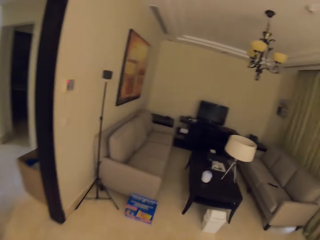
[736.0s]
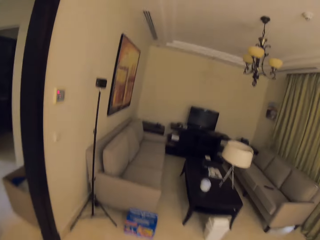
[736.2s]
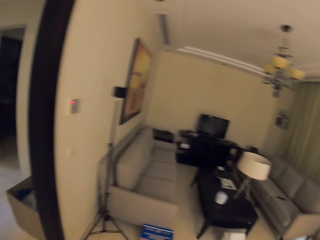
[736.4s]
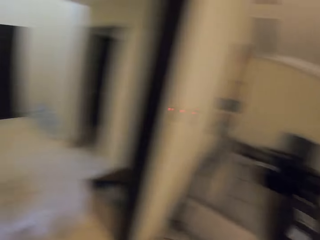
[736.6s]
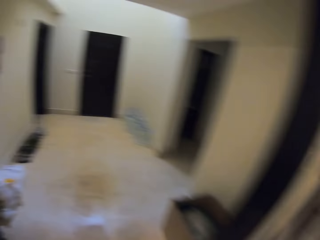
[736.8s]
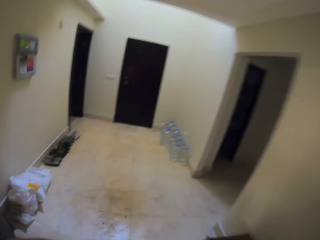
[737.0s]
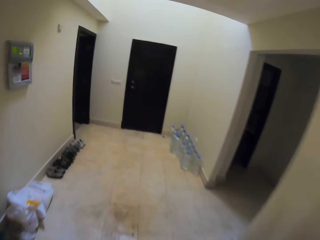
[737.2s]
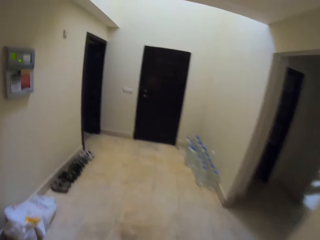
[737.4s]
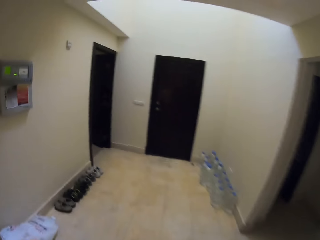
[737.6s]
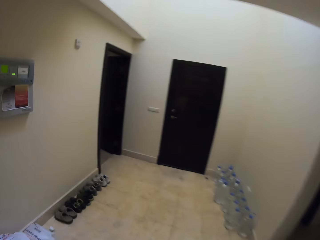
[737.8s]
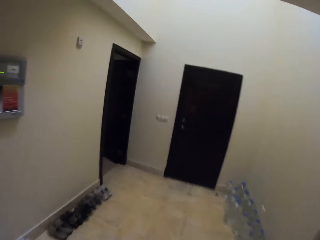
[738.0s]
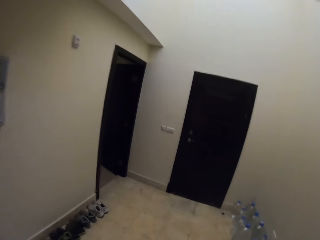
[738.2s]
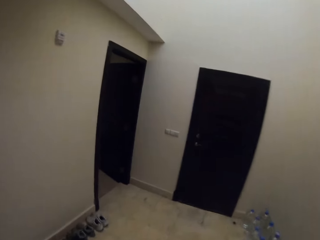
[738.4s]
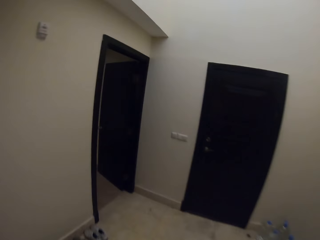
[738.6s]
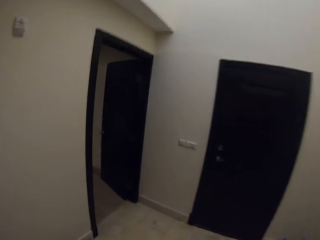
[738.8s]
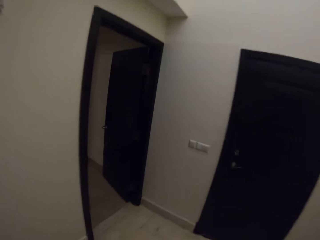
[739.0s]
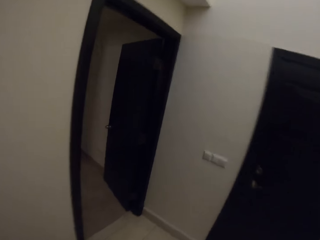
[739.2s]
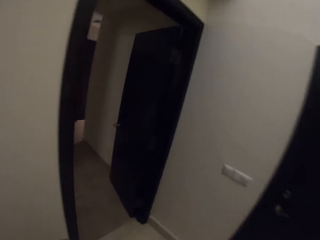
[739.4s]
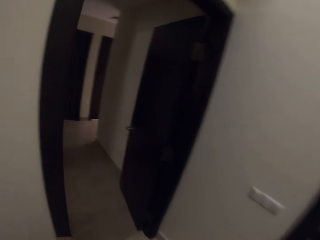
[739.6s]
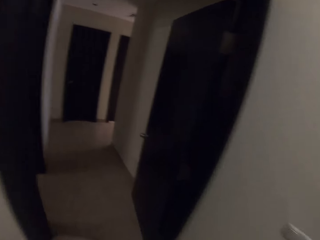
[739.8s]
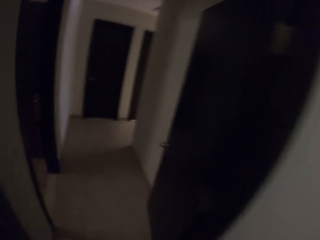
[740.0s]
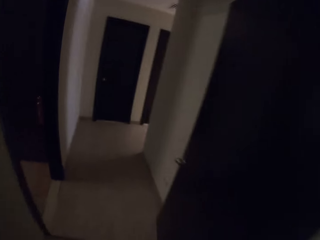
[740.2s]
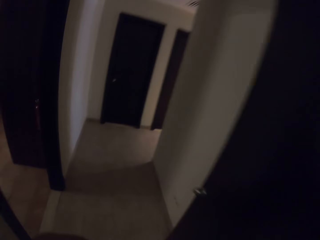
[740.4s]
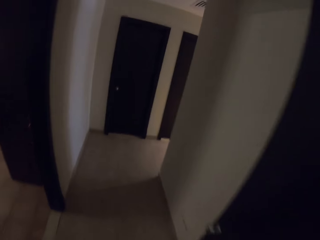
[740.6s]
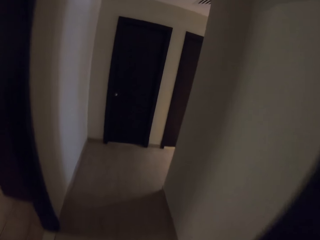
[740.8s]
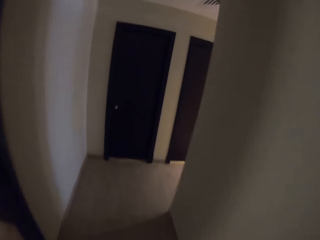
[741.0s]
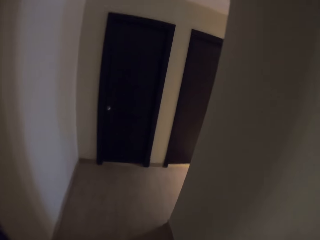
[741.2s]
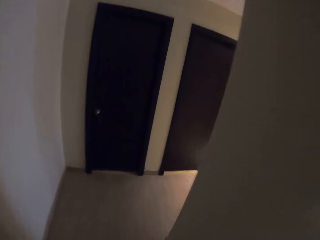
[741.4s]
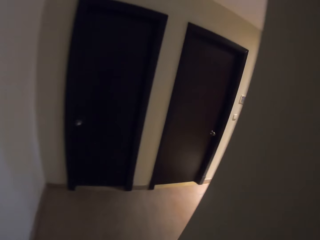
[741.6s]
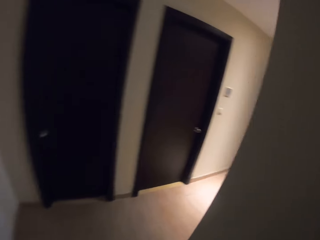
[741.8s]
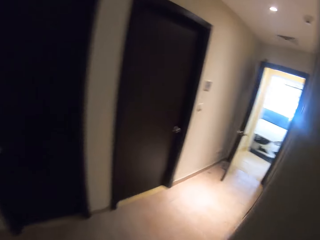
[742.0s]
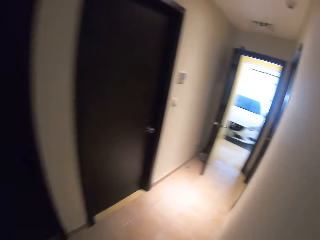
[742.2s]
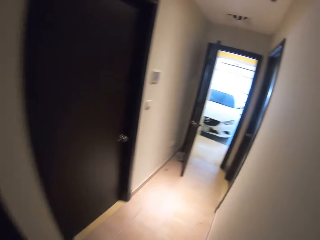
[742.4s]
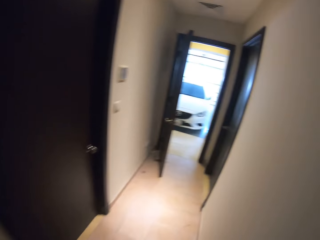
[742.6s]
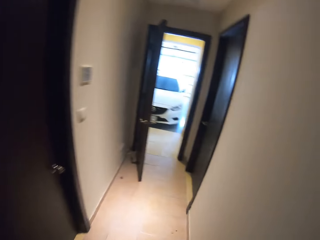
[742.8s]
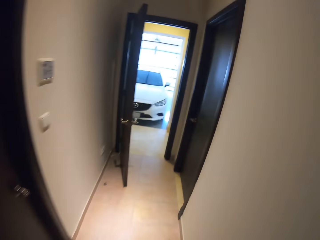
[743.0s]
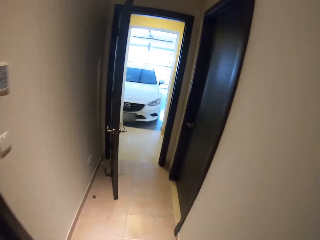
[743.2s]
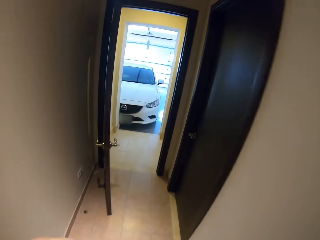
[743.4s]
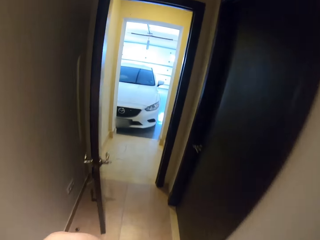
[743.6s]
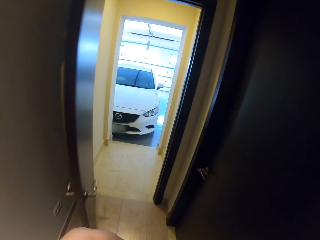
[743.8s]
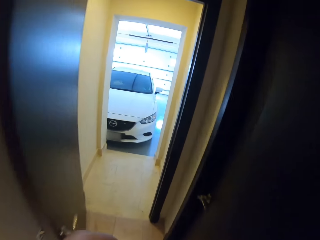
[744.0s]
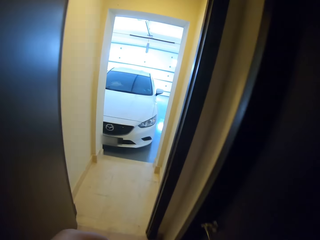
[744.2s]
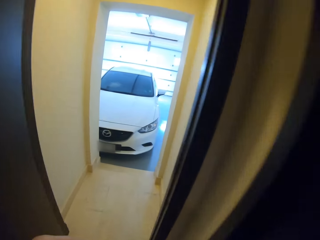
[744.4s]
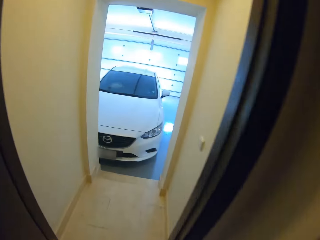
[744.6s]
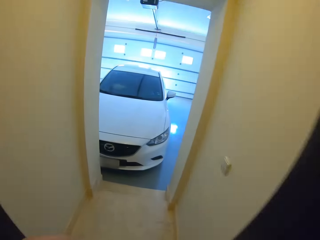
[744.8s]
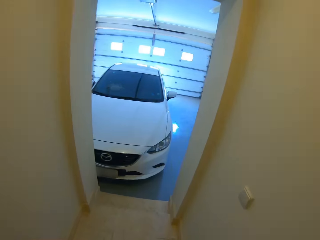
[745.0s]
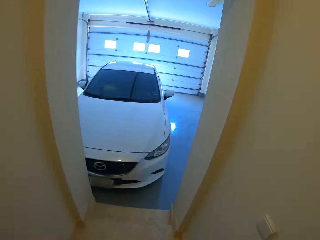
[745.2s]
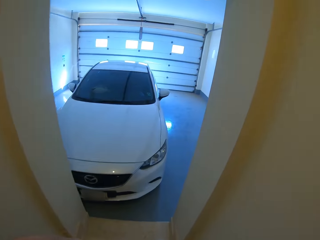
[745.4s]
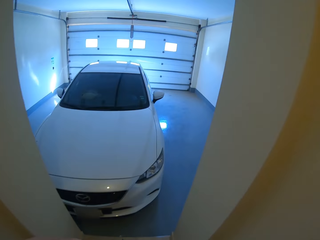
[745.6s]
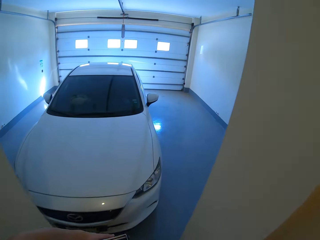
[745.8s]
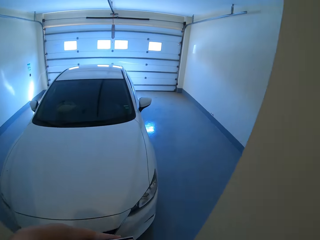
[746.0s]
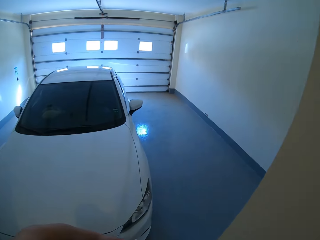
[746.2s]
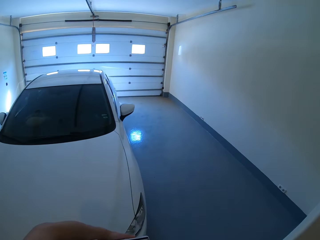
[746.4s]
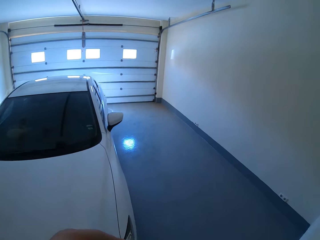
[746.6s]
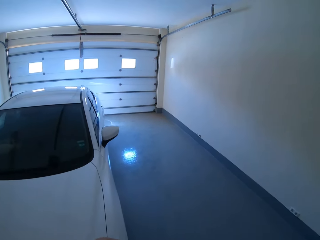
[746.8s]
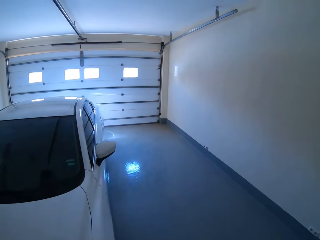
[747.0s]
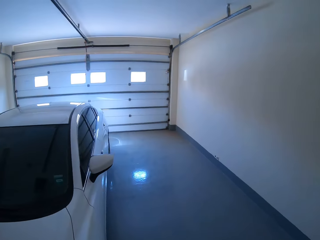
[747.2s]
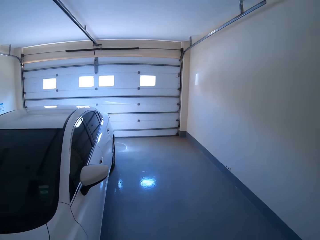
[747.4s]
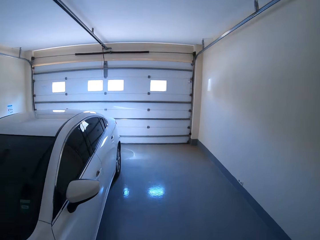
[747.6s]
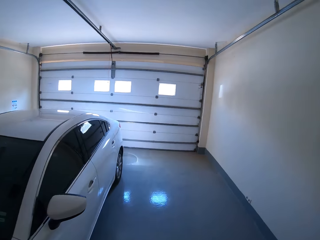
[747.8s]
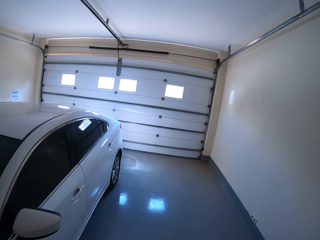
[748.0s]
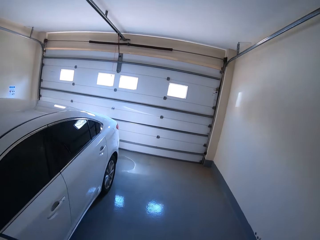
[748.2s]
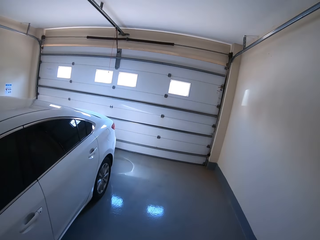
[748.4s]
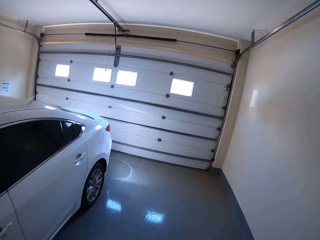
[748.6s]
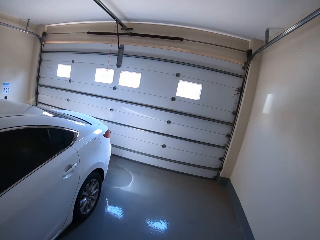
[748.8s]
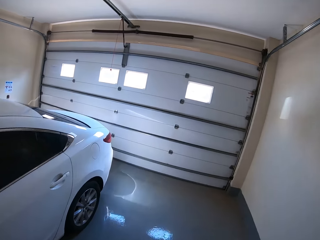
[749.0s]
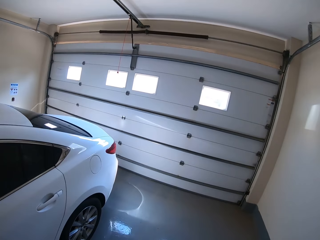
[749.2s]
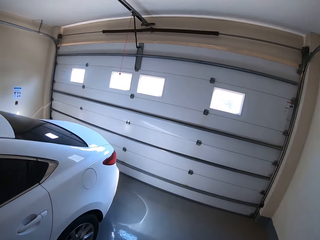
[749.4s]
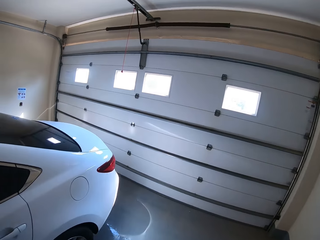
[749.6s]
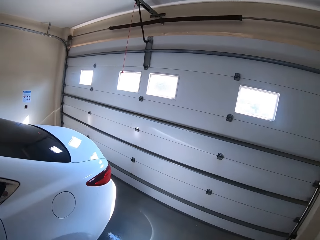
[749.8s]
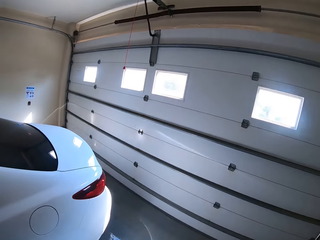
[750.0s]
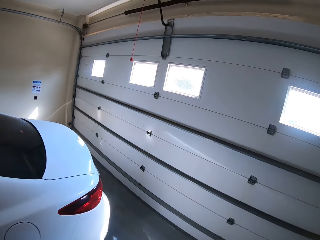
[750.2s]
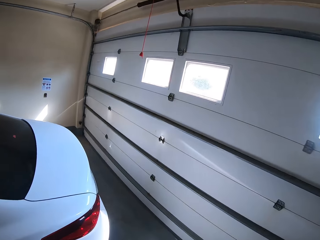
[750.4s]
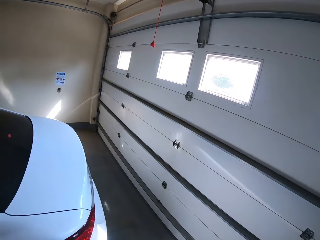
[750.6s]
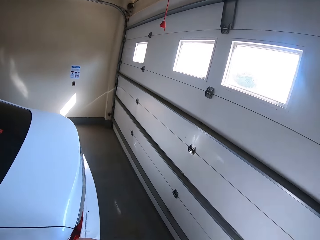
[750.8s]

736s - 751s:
The camera wearer walks through a corridor. They walk towards a car. They walk to the garage.

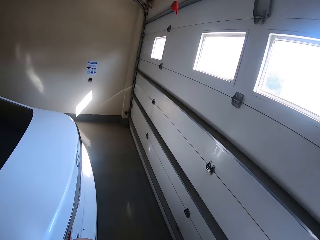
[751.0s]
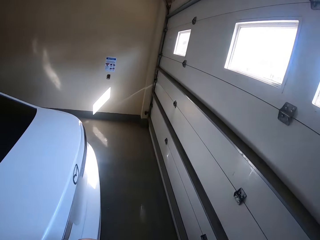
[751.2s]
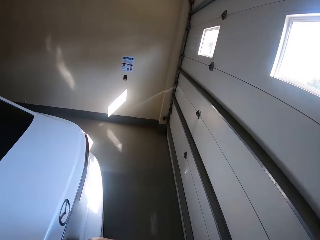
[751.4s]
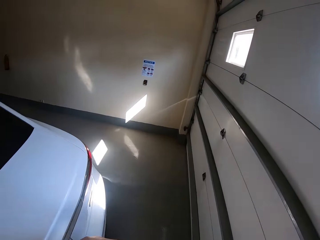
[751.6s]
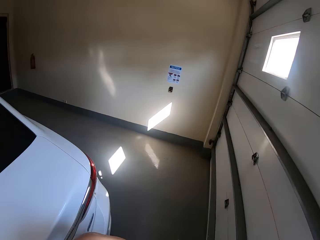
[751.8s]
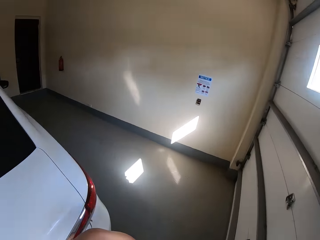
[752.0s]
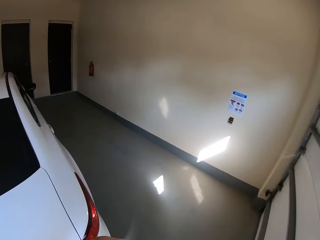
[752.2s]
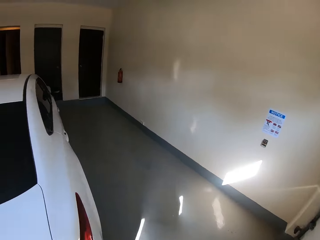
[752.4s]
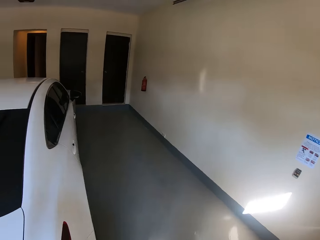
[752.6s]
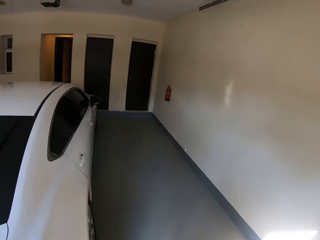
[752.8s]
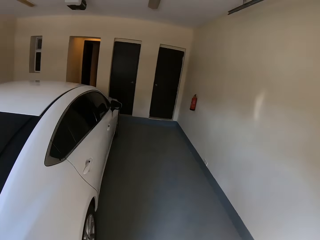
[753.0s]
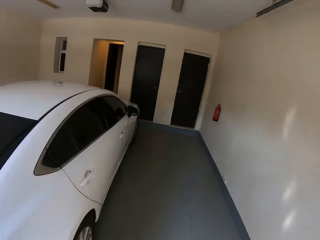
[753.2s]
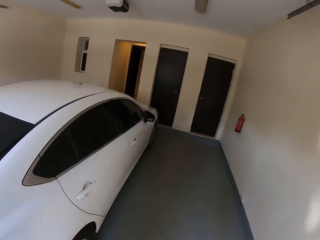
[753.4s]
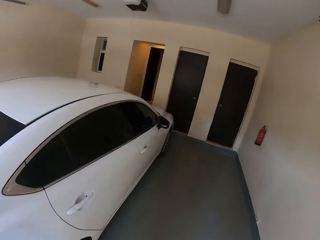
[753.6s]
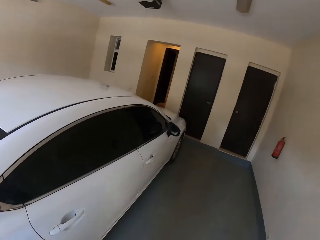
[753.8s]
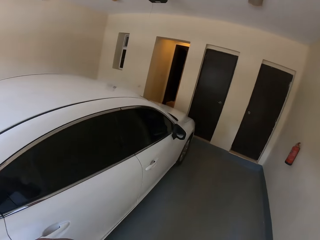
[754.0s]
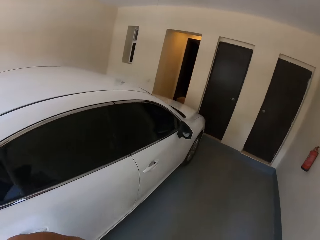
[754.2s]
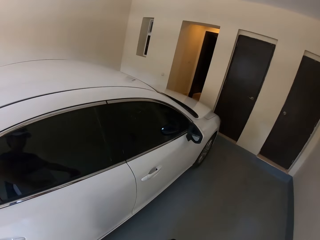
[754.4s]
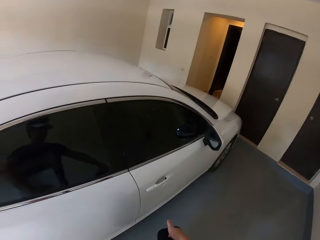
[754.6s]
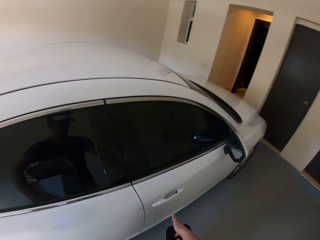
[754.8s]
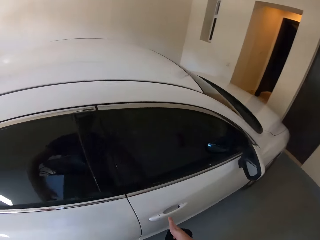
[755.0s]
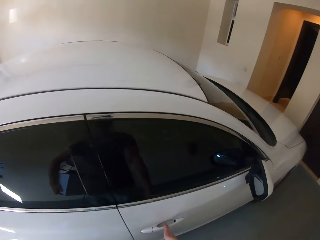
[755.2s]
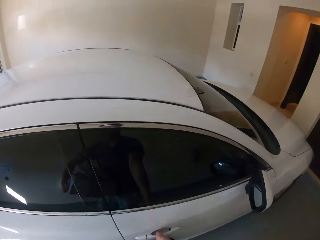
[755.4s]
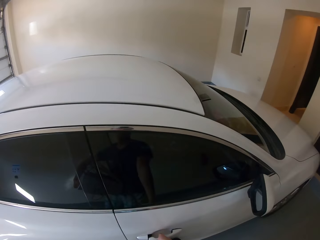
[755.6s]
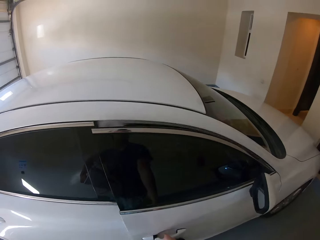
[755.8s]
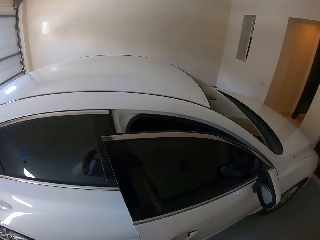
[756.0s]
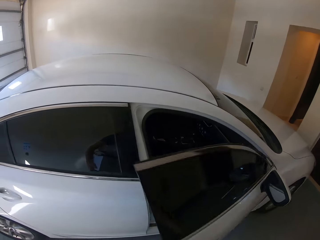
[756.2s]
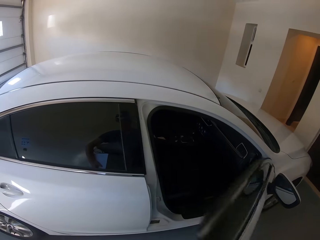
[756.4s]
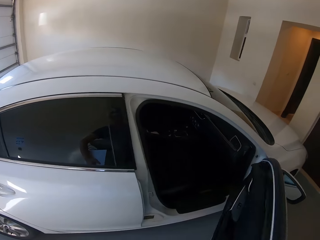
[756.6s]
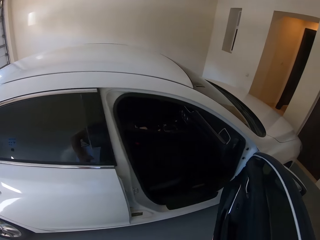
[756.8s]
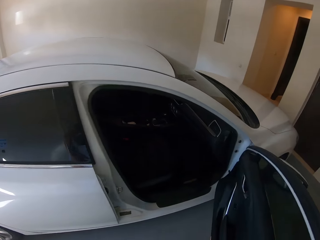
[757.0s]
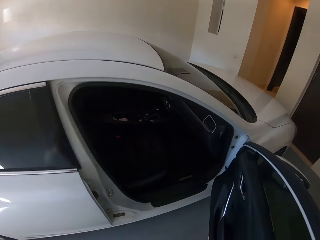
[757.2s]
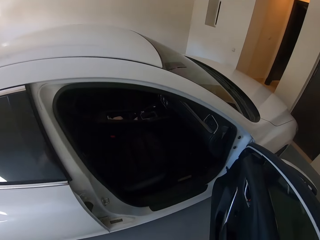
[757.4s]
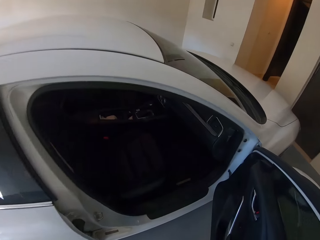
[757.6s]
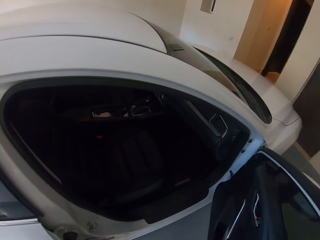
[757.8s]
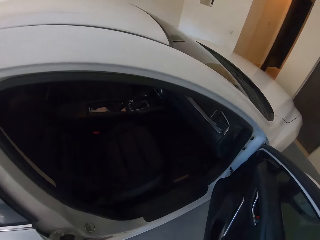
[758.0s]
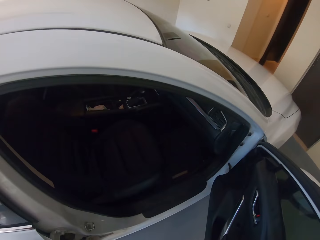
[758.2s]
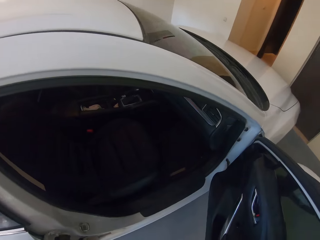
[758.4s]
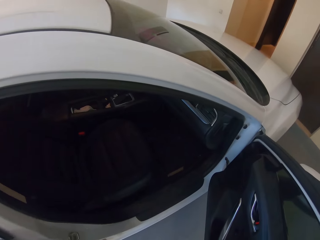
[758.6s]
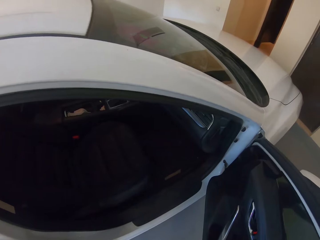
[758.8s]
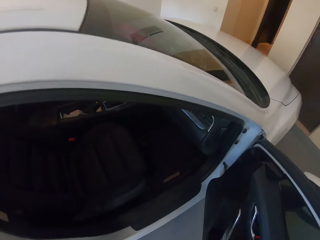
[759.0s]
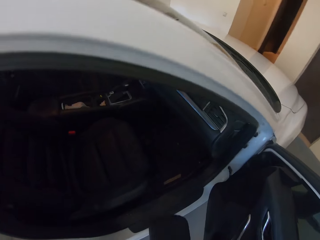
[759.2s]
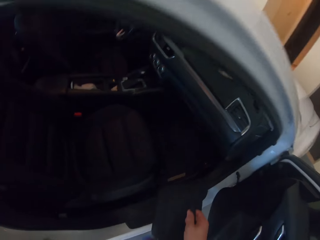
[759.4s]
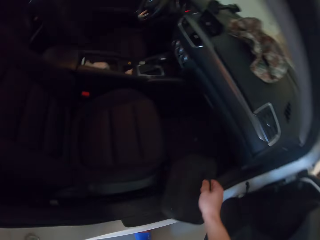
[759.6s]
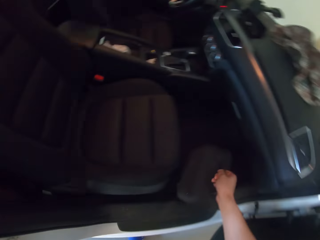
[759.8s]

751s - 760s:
The camera wearer opens the driver's door.
